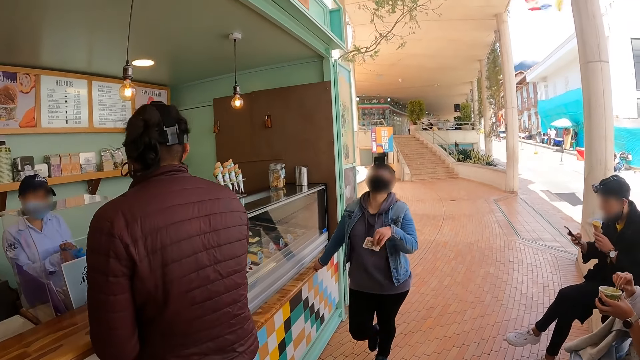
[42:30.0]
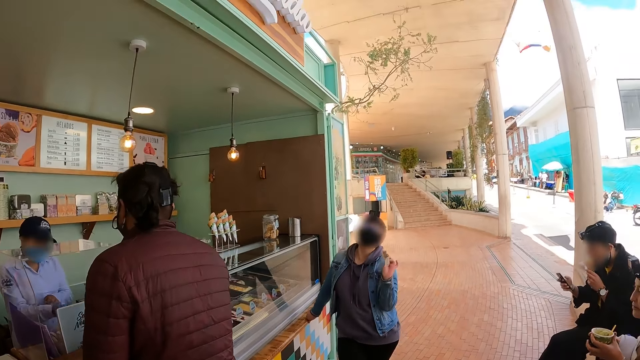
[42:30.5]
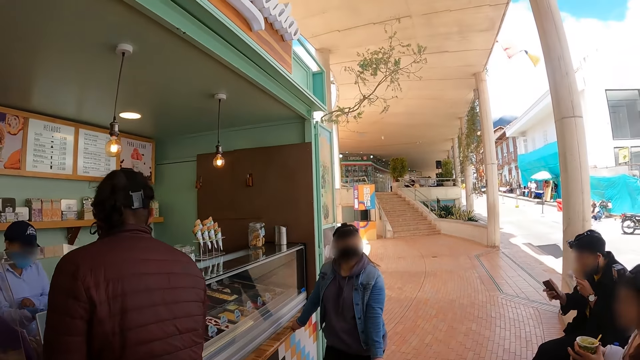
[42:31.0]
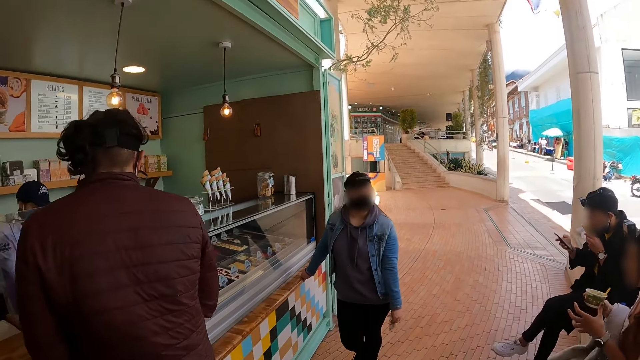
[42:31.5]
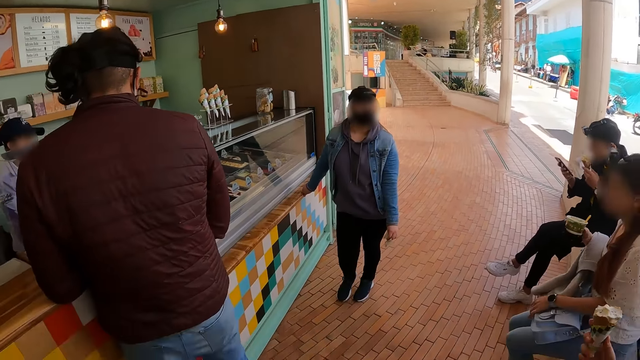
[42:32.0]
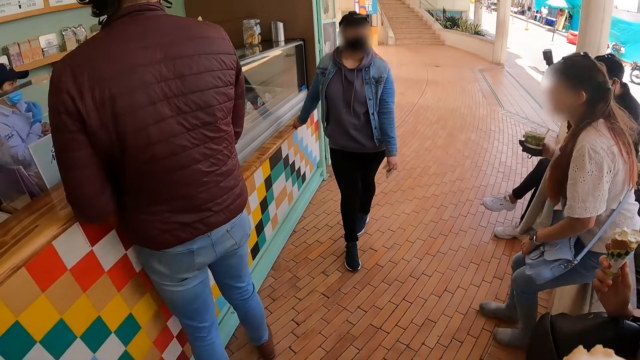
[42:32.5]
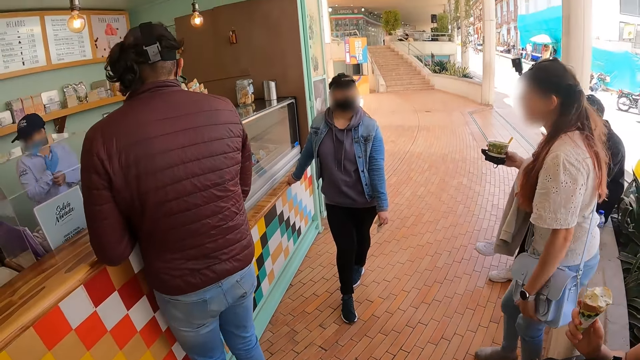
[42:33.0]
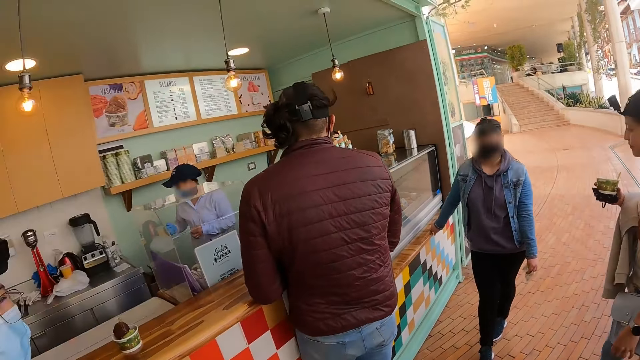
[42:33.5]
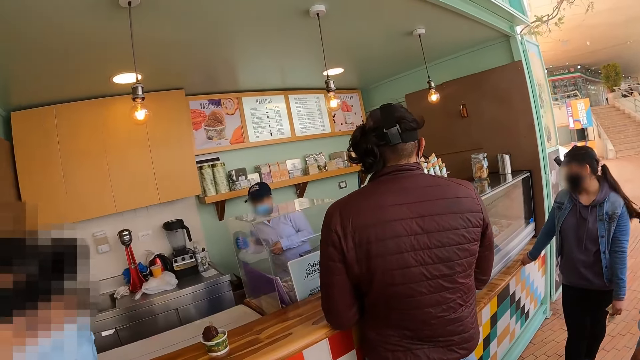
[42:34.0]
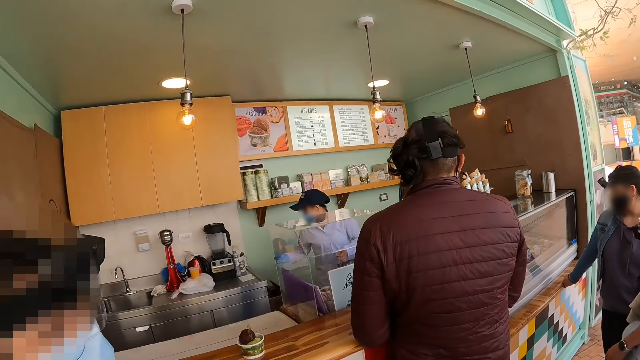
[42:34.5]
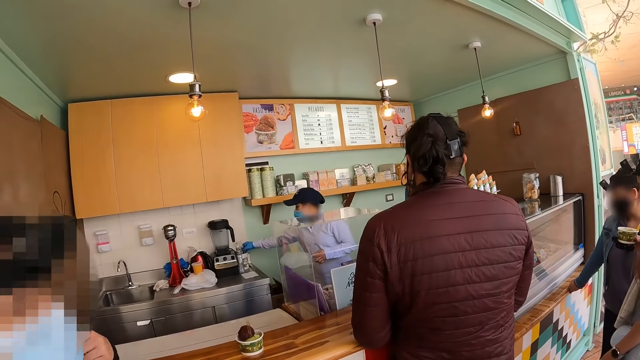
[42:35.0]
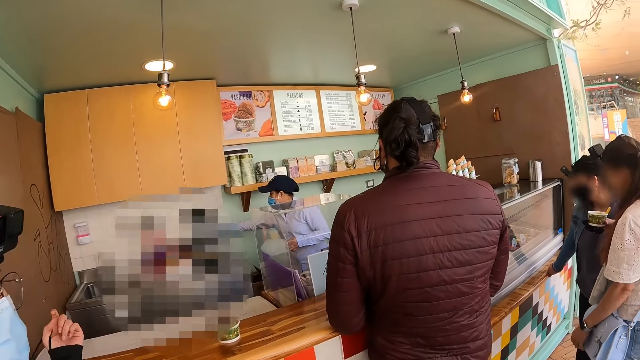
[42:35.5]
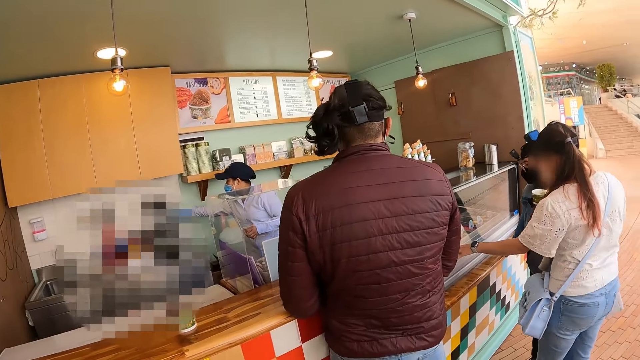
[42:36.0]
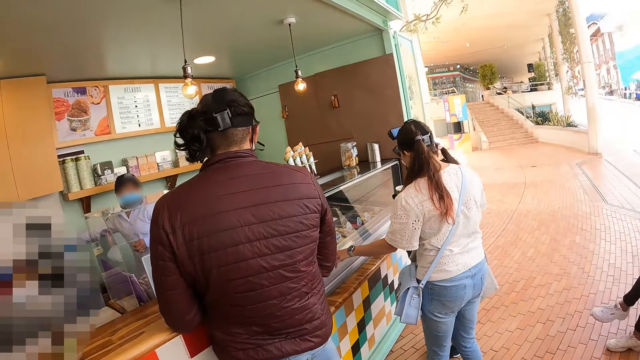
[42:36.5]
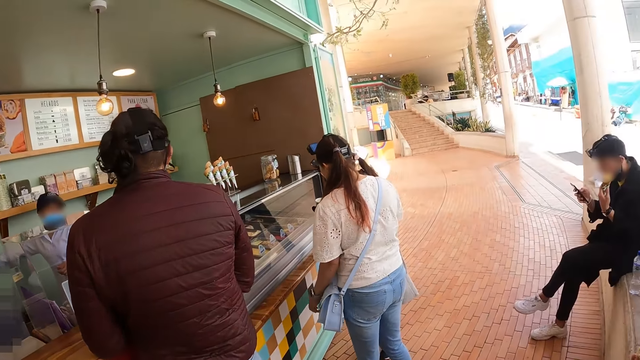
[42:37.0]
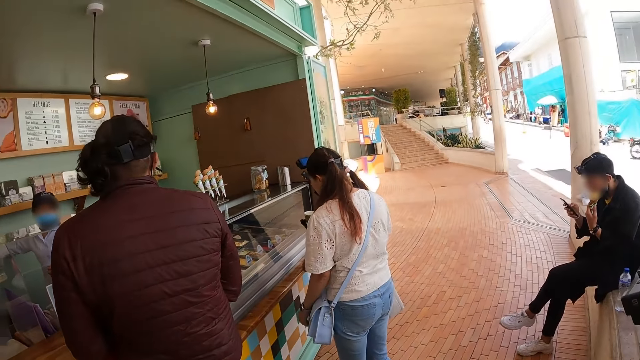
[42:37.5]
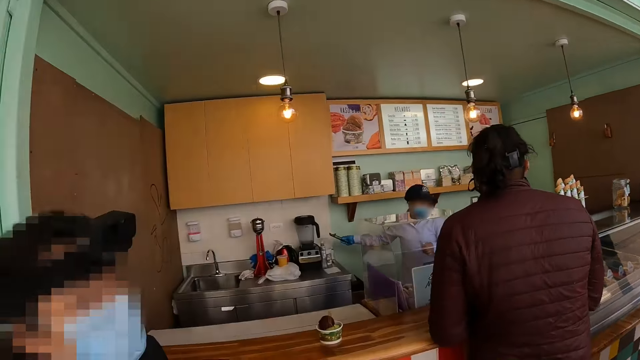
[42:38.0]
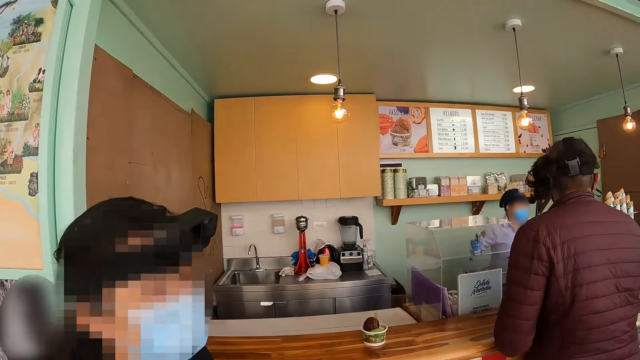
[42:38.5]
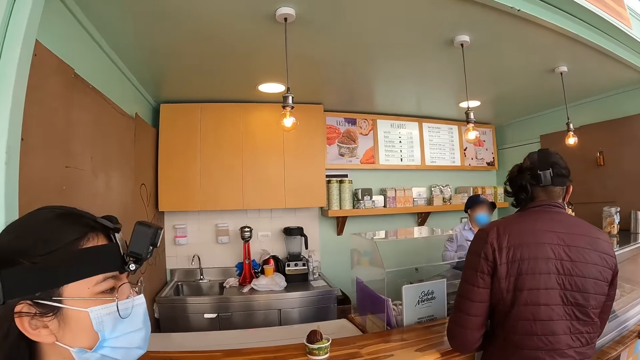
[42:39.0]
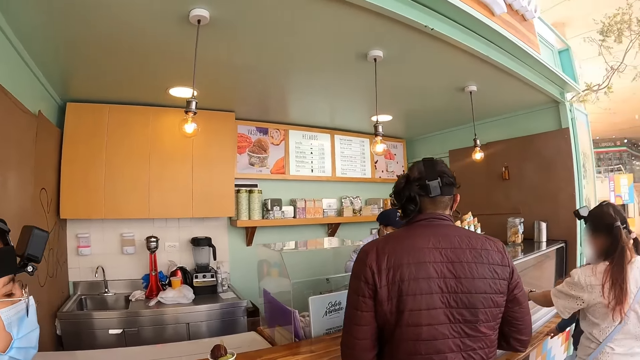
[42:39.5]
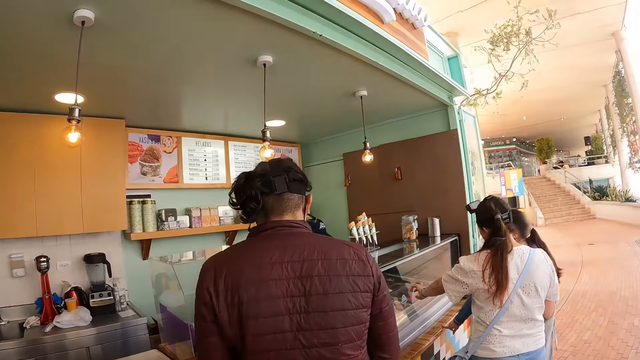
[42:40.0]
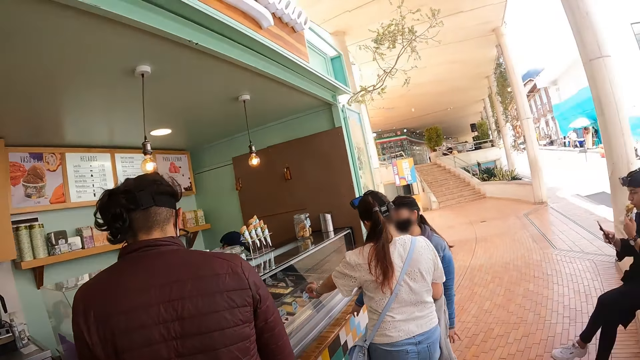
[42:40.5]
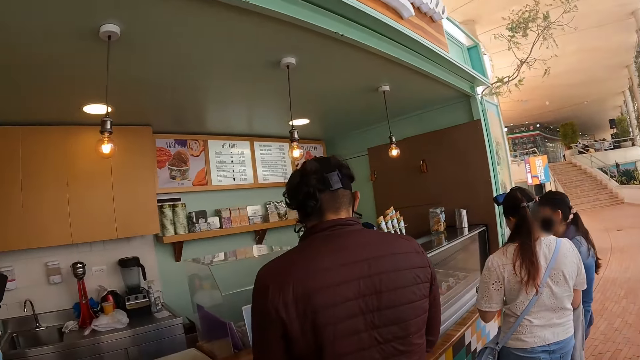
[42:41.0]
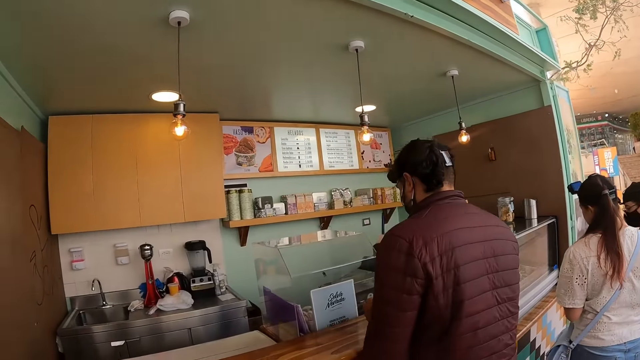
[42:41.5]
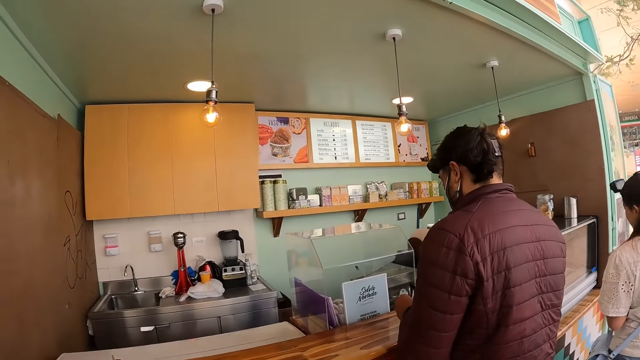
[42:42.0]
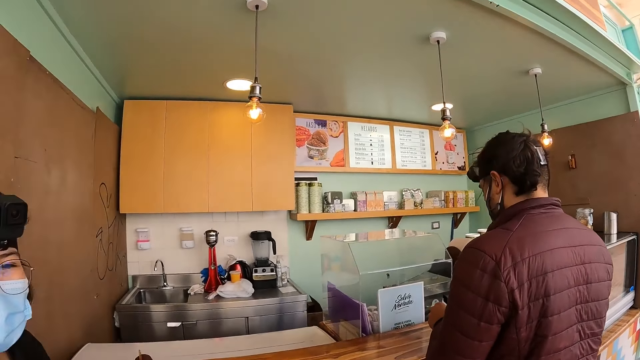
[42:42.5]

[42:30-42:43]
A person stands from a seat and walks to the counter. The camera wearer faces an ice cream shop. Another person interacts with the camera wearer.

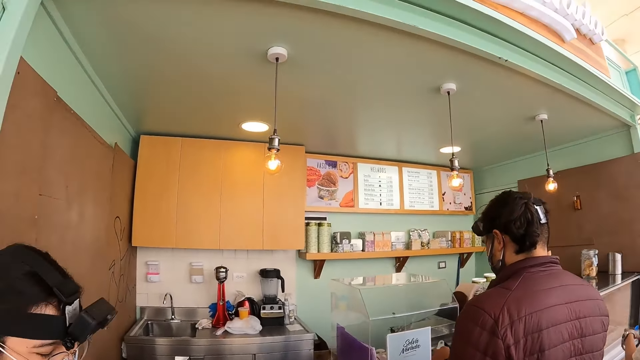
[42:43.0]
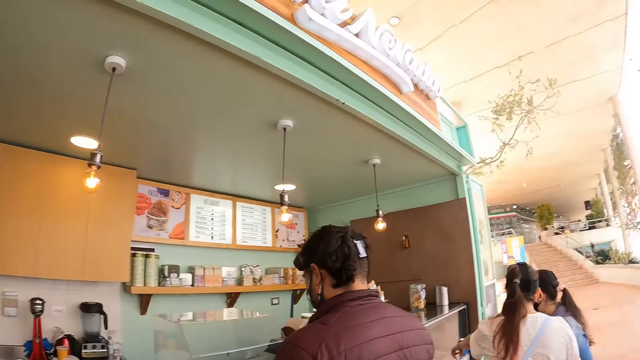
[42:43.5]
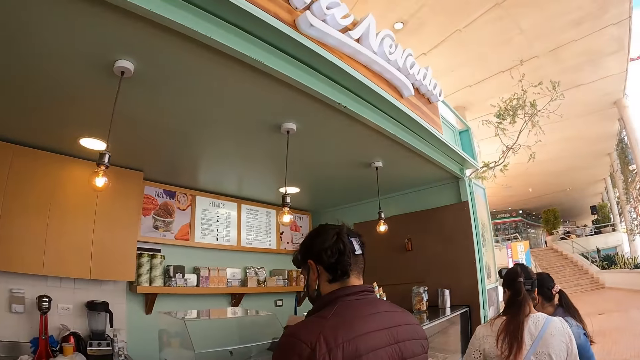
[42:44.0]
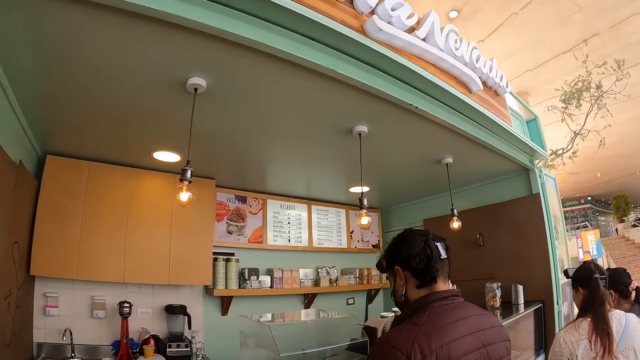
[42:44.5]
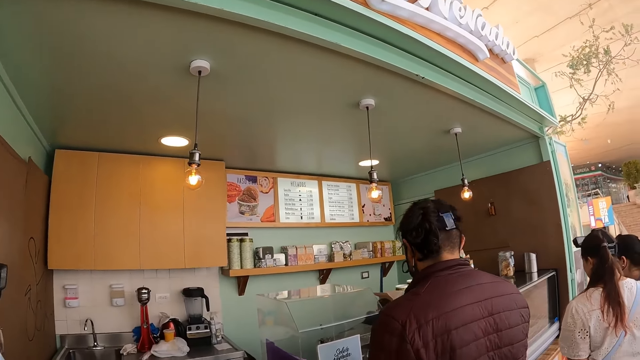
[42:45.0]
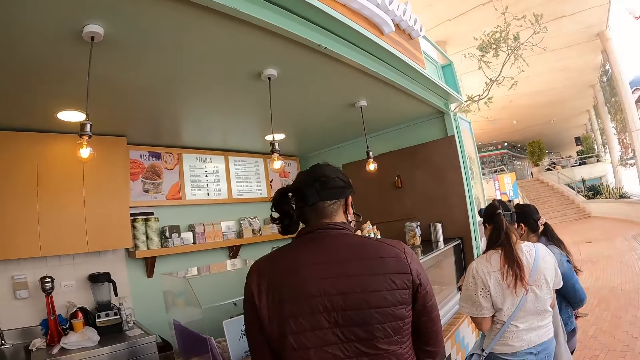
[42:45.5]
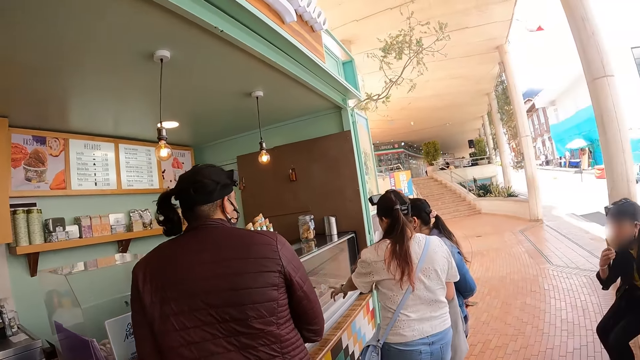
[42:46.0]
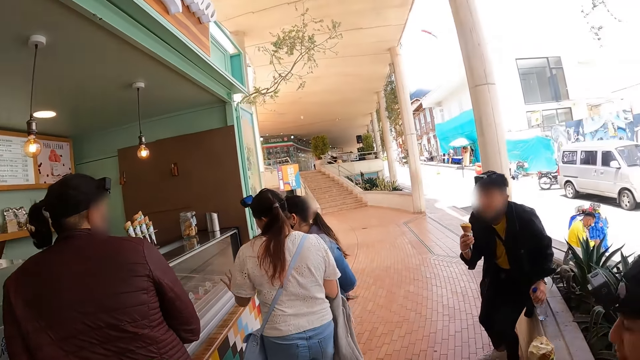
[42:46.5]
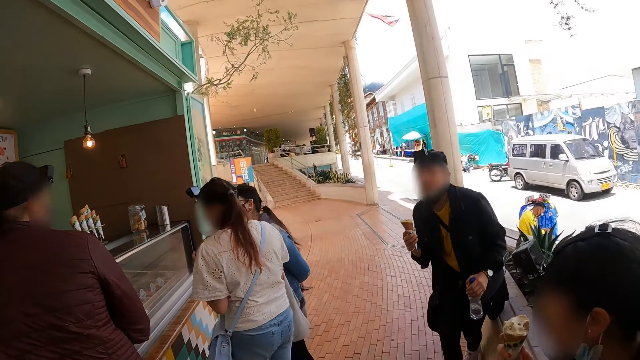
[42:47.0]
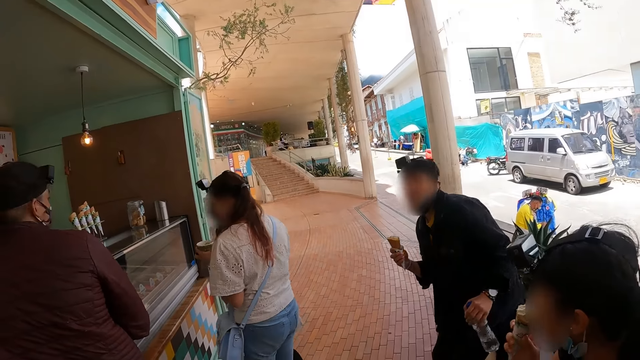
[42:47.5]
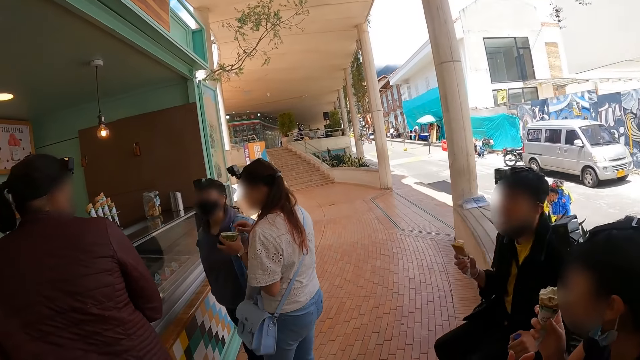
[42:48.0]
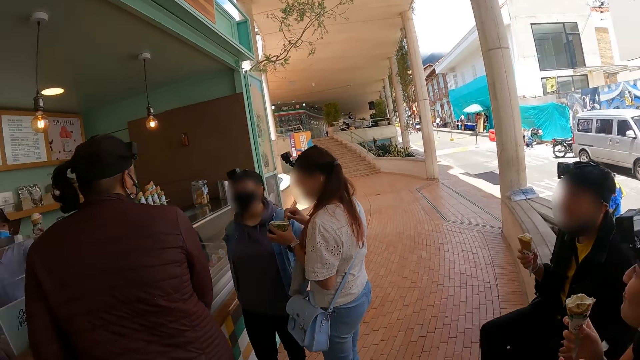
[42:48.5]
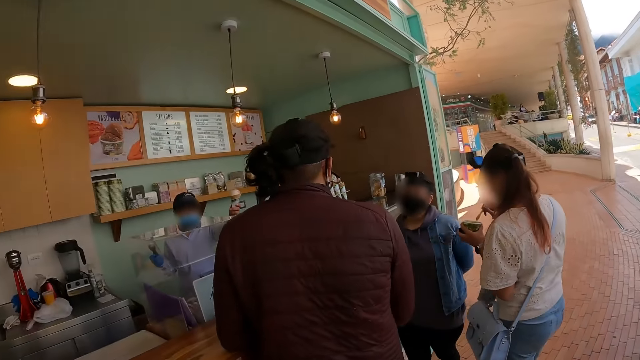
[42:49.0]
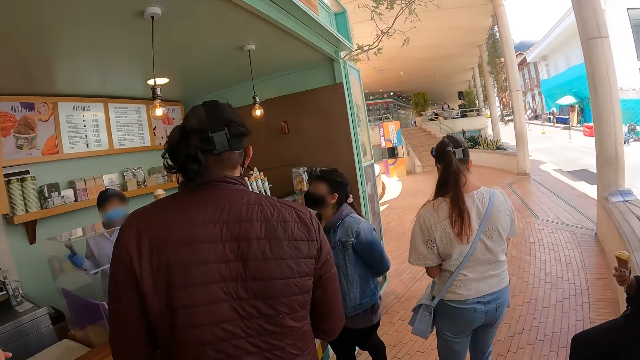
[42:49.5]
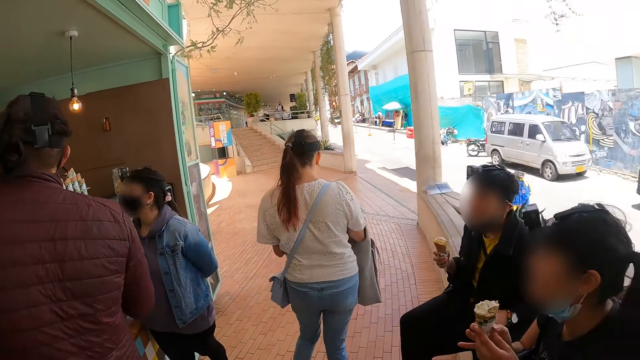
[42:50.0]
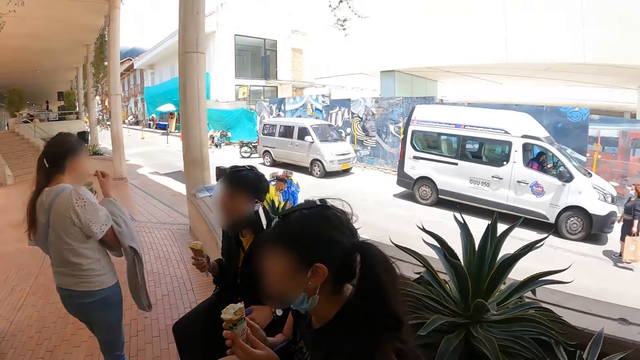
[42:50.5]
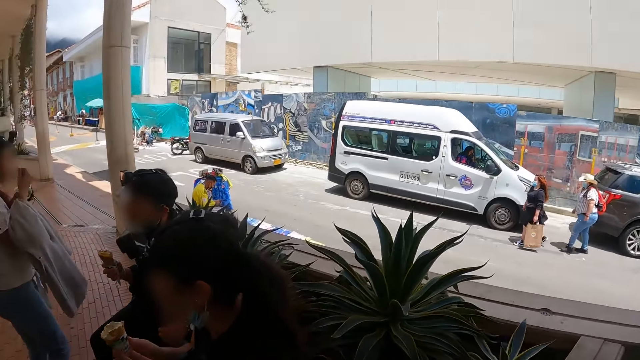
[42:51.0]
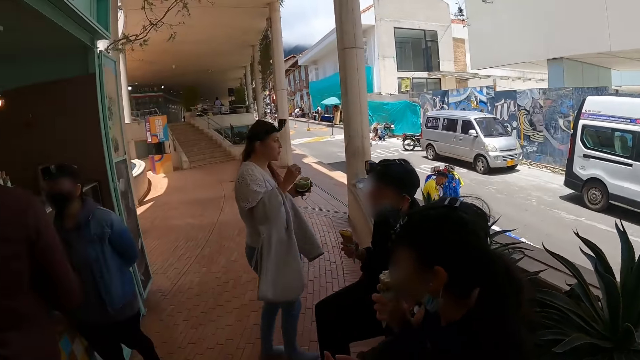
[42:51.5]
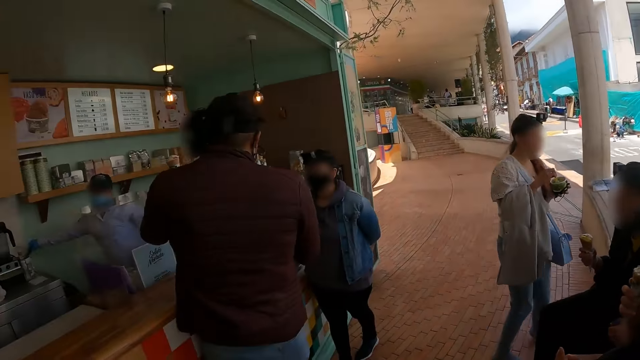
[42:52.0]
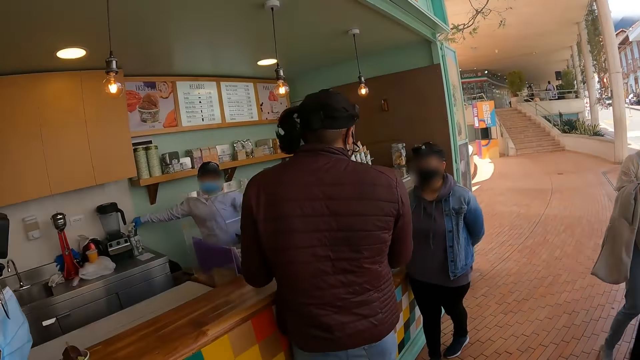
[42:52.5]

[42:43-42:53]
A person moves his sitting position. The camera wearer faces a group of friends. They face the road.
